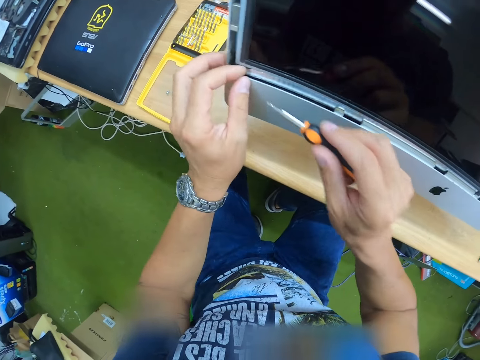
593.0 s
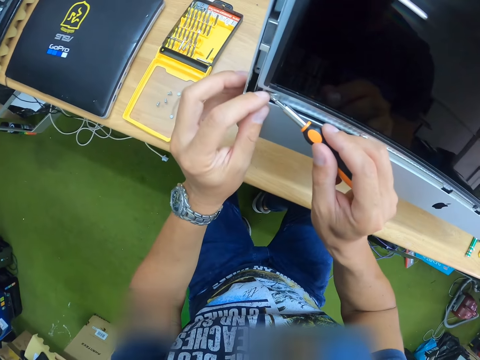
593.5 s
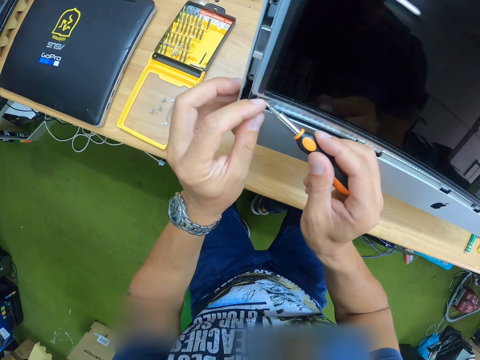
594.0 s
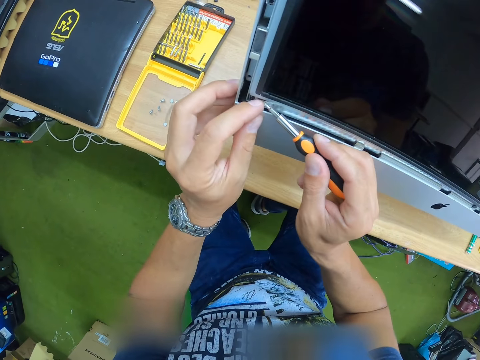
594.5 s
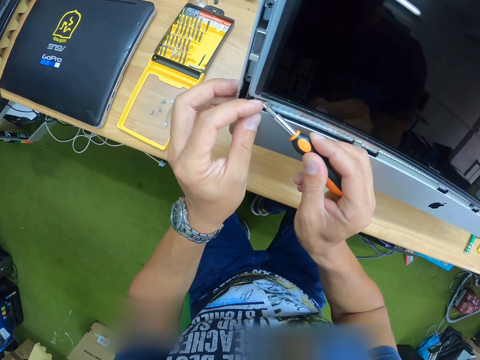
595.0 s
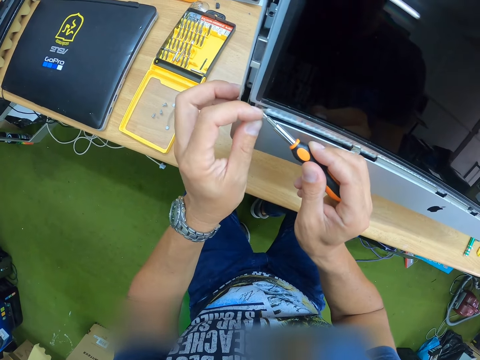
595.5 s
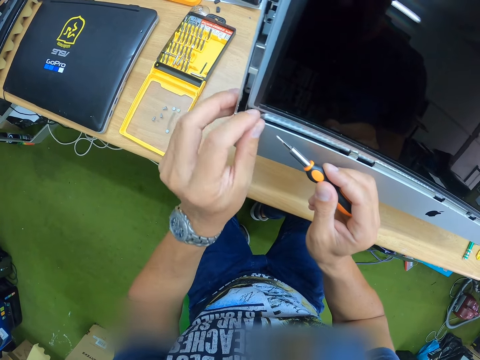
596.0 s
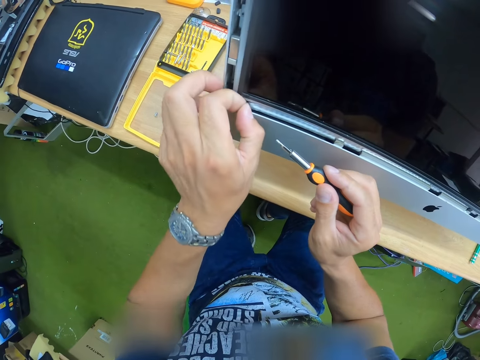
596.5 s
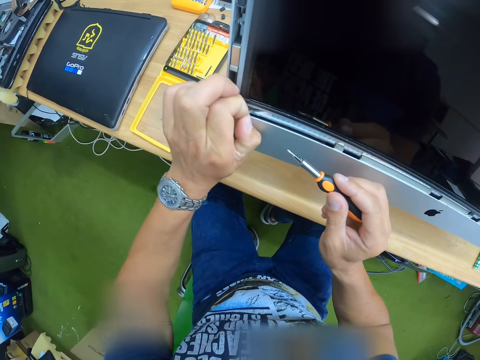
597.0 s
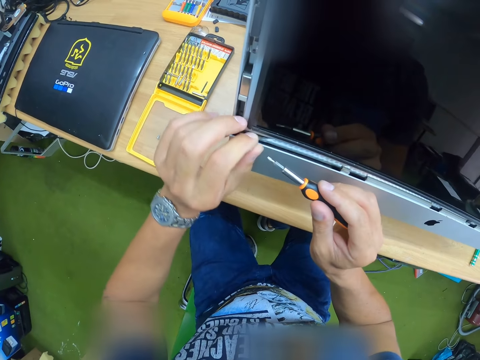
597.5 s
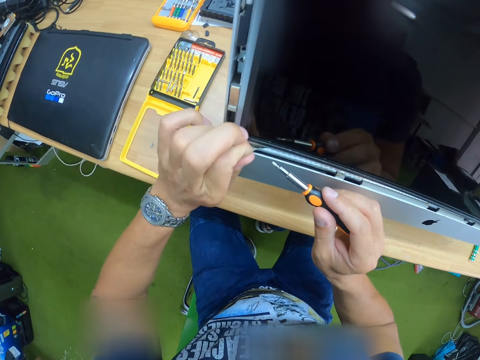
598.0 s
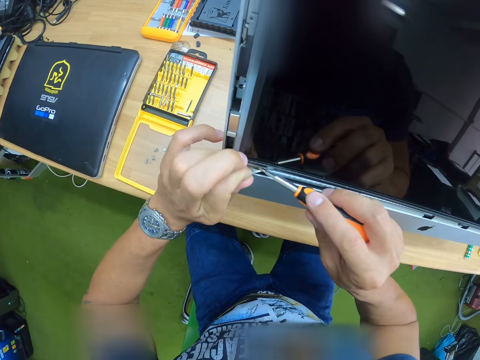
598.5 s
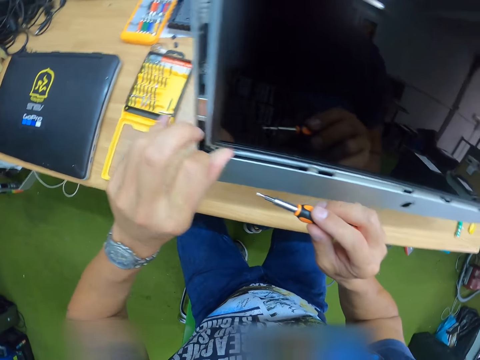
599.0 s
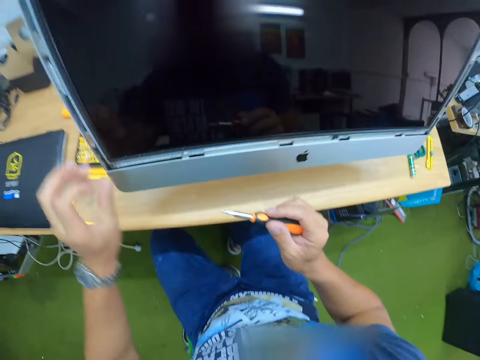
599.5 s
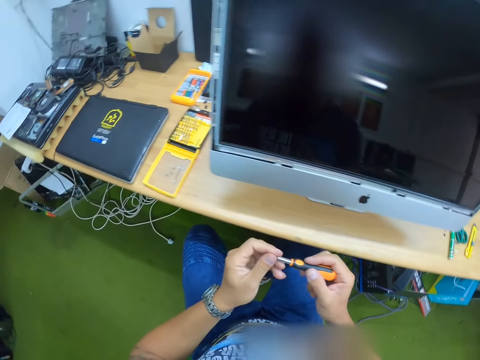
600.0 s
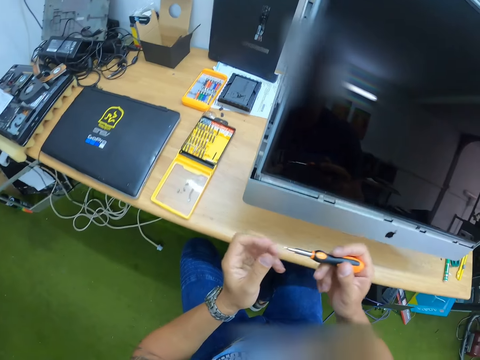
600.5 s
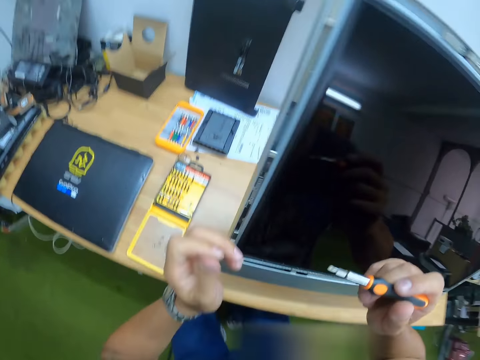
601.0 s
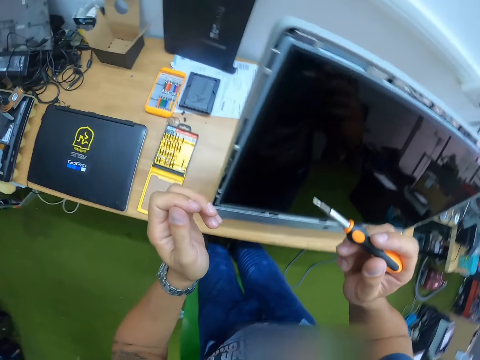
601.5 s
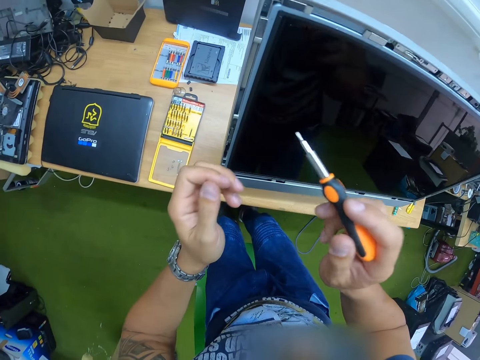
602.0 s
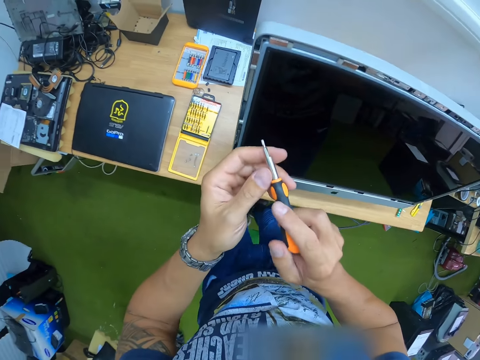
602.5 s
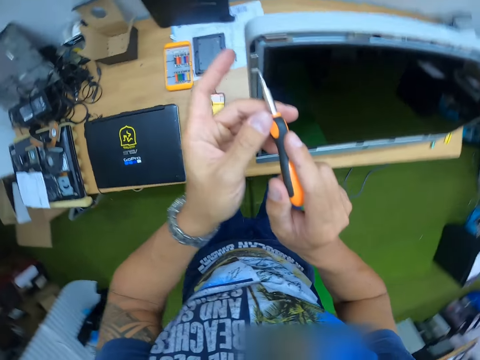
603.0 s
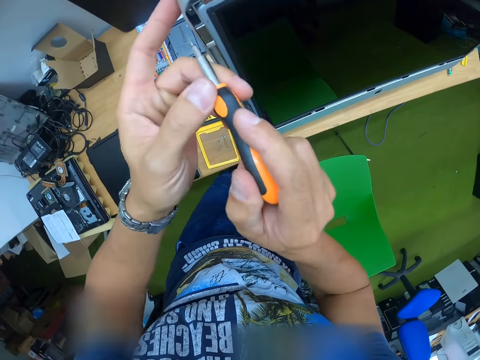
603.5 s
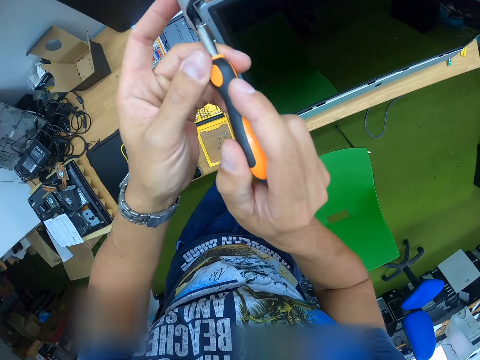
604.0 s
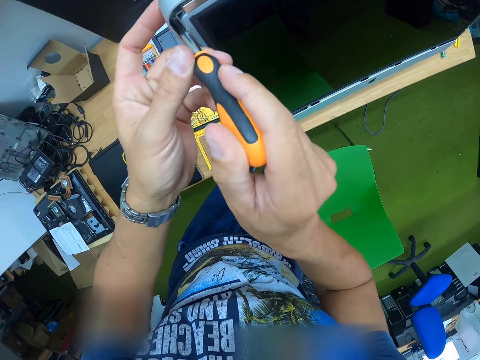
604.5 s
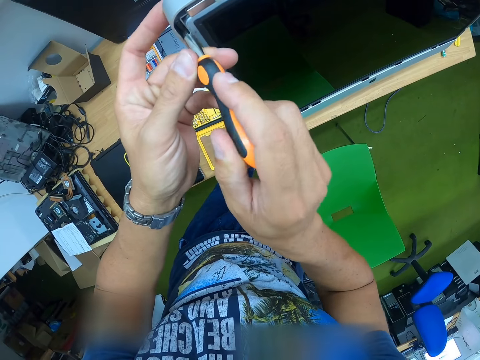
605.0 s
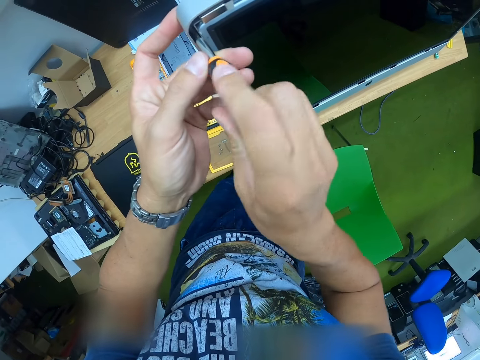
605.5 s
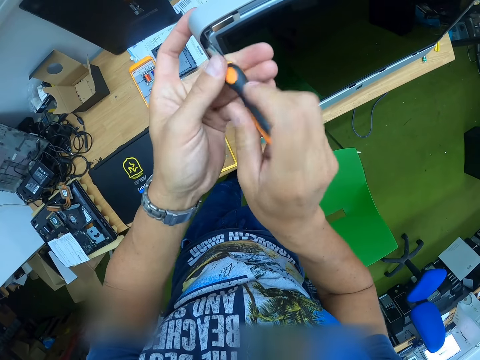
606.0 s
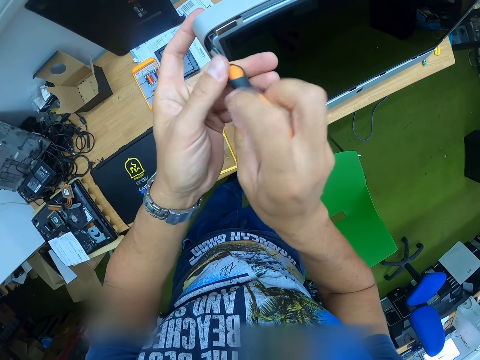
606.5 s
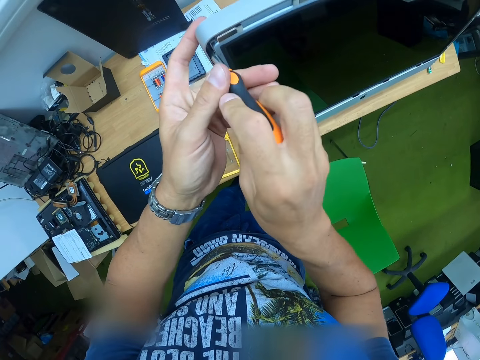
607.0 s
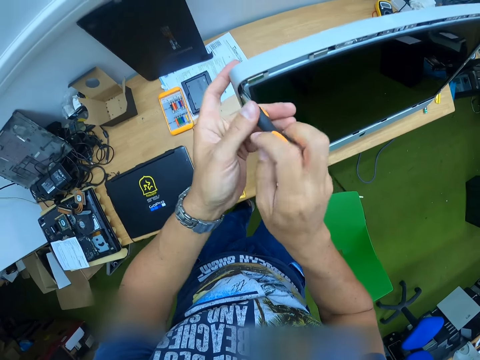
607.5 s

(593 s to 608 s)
The camera wearer holds the screwdriver with both his hands. He holds the screwdriver with his right hand. He unscrews a screw in the screw port in the screen with the screwdriver in both hands.

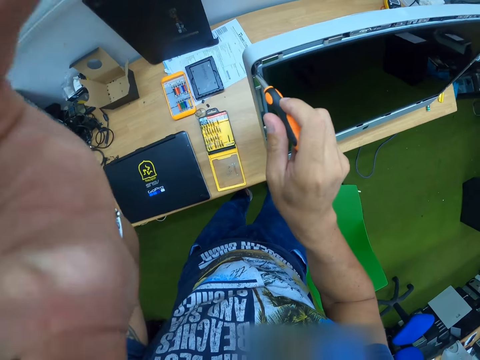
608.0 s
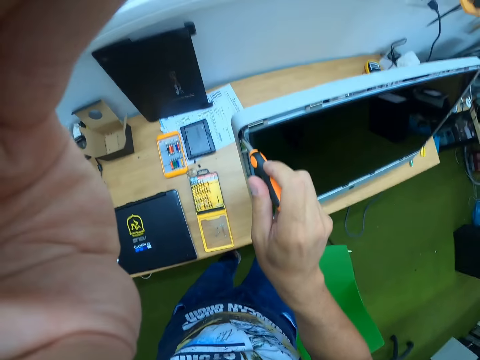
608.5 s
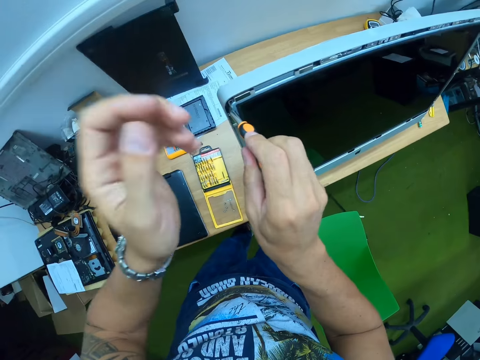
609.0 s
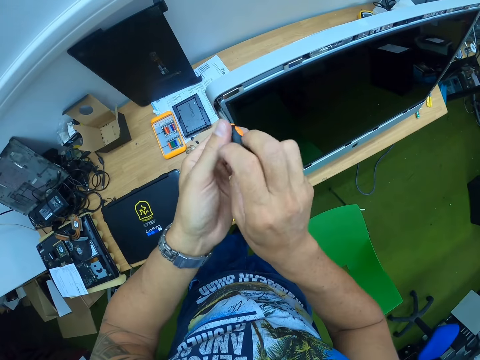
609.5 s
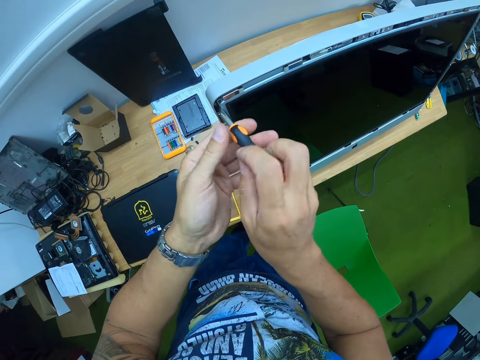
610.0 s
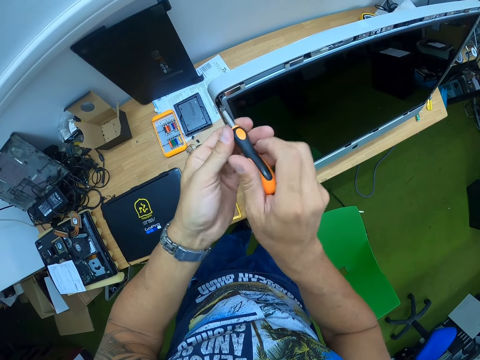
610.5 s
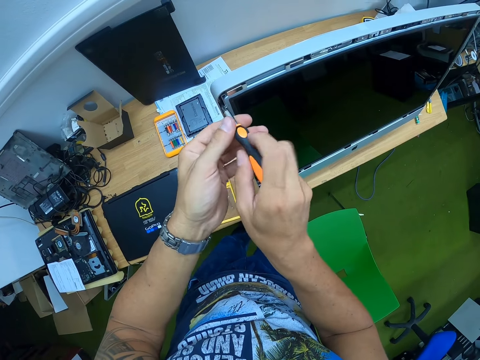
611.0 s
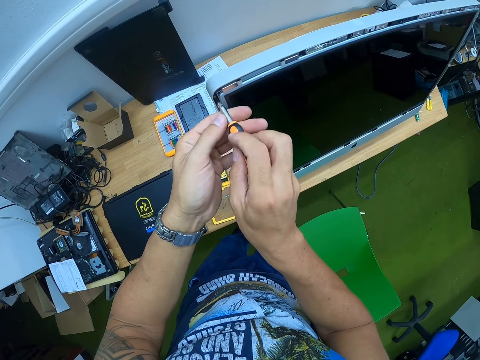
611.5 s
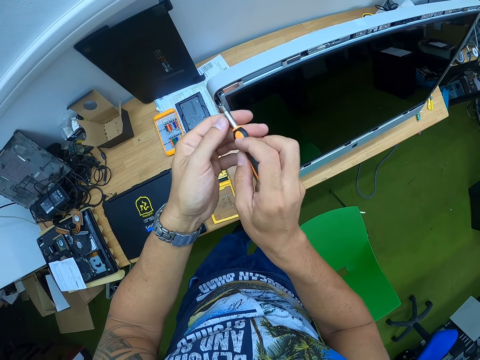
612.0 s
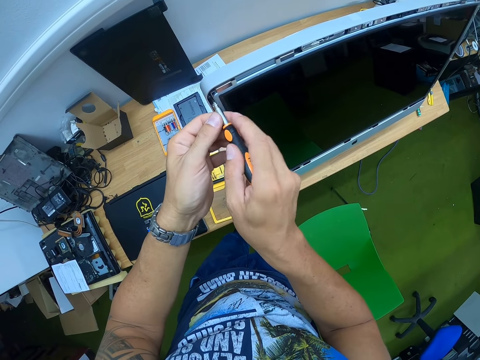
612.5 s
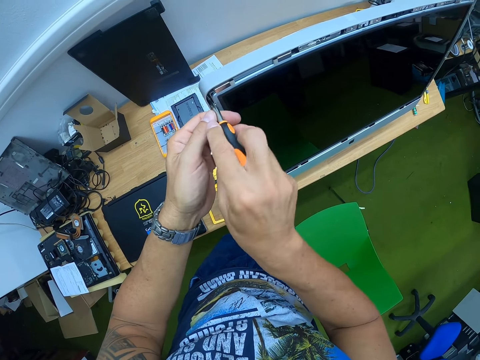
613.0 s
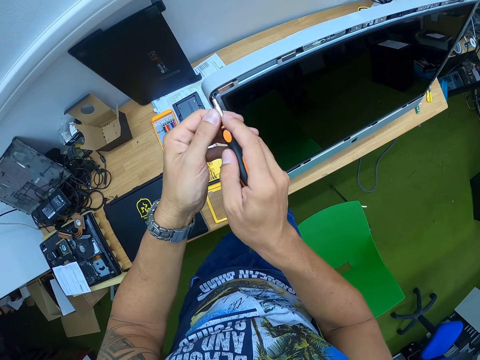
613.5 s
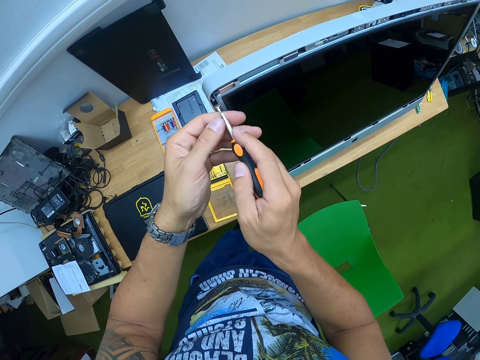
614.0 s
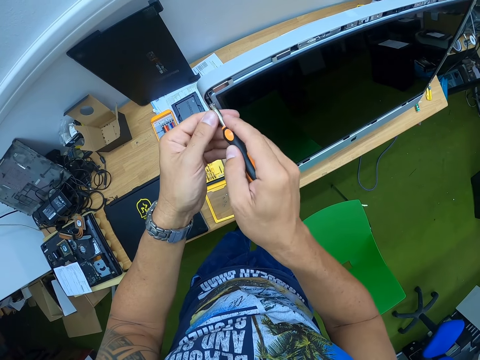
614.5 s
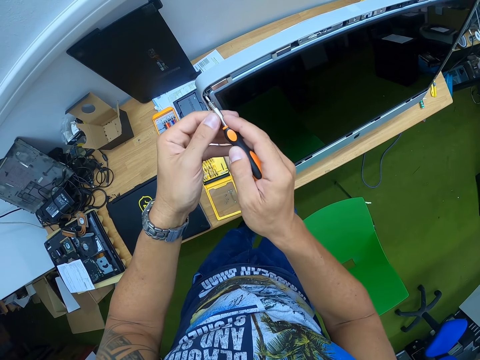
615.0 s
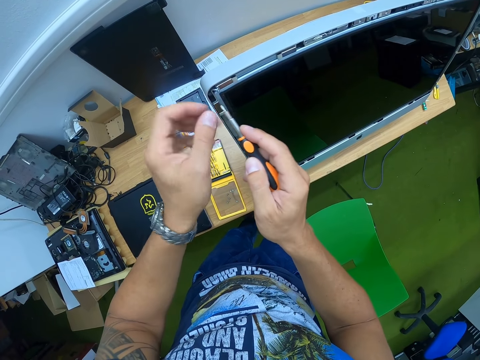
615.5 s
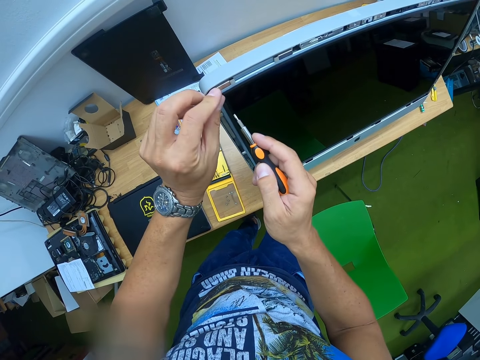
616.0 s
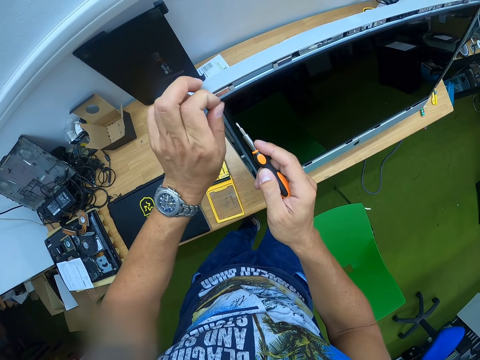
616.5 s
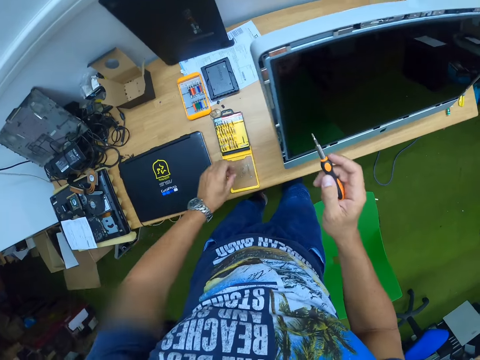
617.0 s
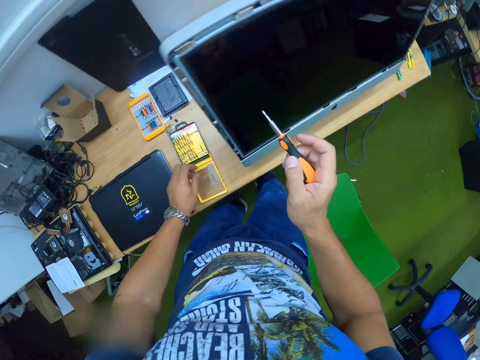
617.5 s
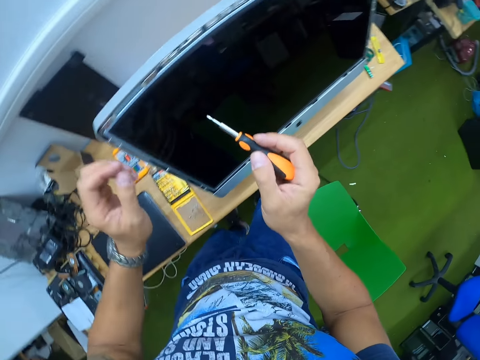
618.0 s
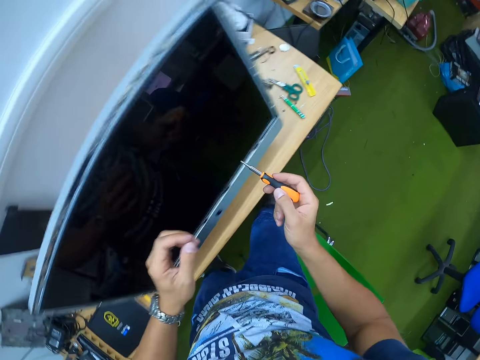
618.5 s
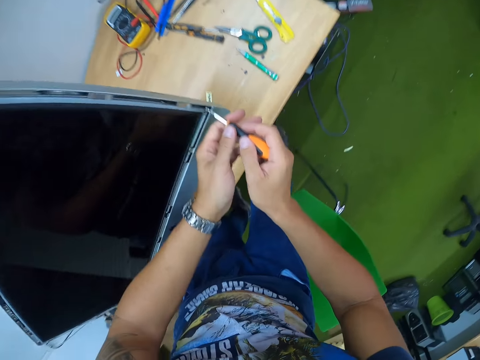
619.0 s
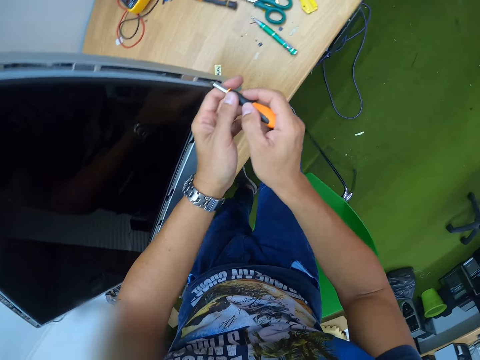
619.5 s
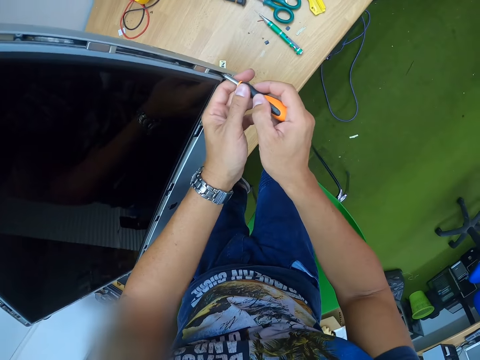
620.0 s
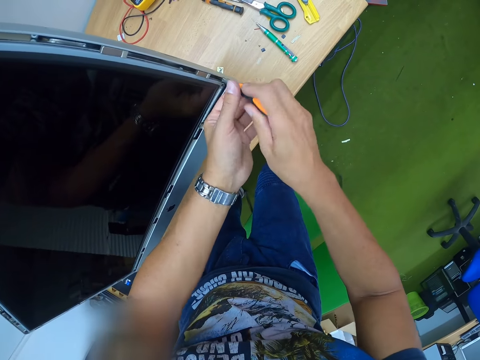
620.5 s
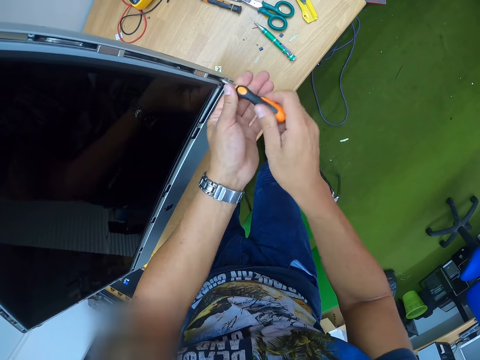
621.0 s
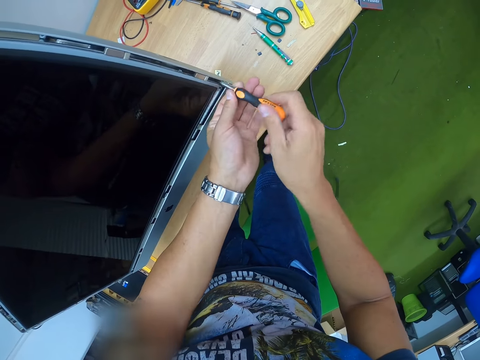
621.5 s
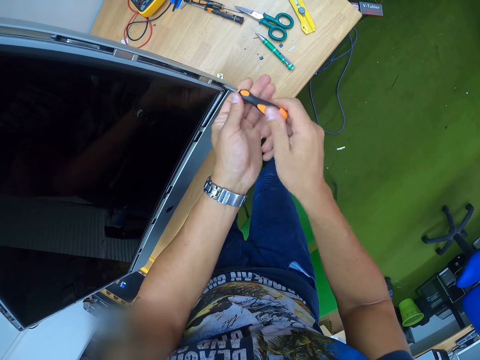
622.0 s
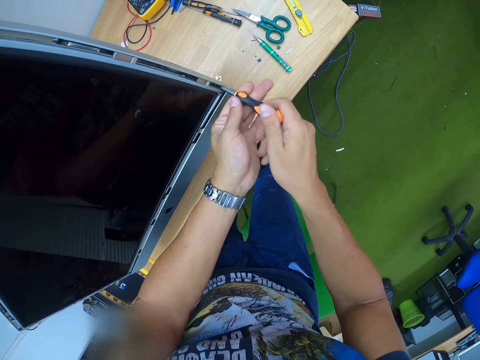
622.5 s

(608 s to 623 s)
The camera wearer adjusts the camera with his left hand. He opens a screw in the screen with a screwdriver. He removes the screw in the screw port with his left hand. He drops the screw in his left hand on the screwdriver box on the table. He stands on the floor. He unscrews a screw in the screw port with the screwdriver in both hands.
